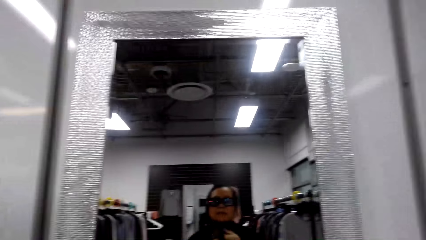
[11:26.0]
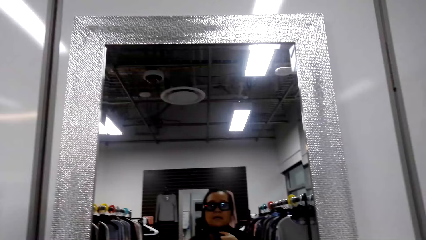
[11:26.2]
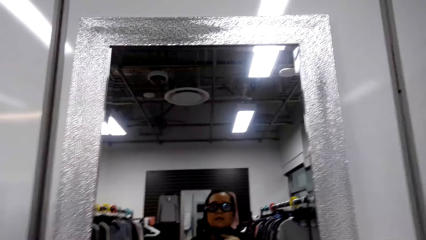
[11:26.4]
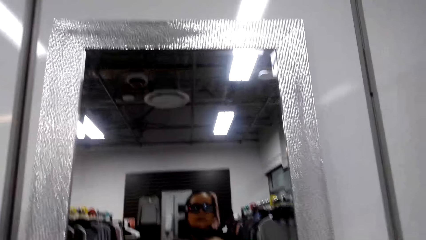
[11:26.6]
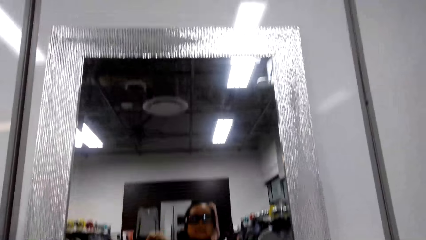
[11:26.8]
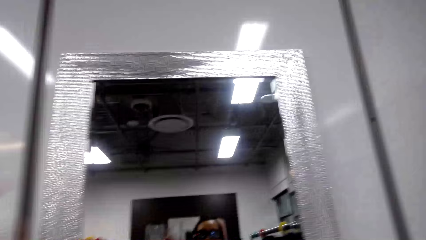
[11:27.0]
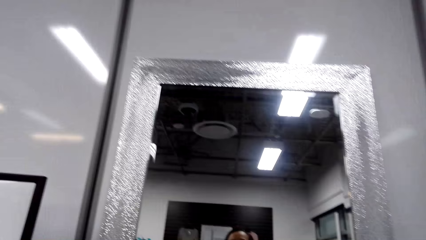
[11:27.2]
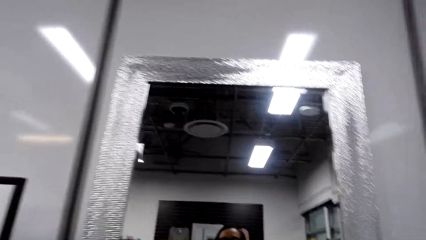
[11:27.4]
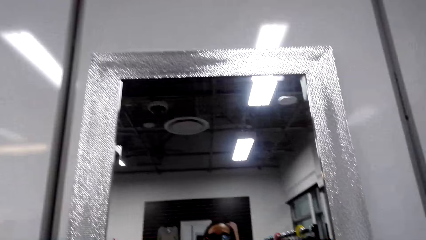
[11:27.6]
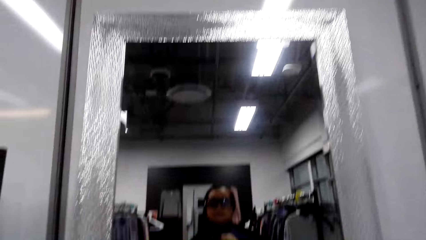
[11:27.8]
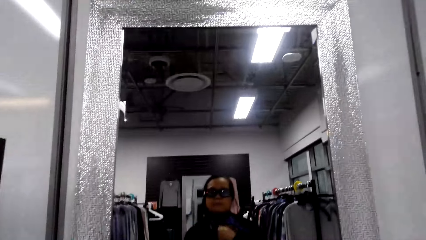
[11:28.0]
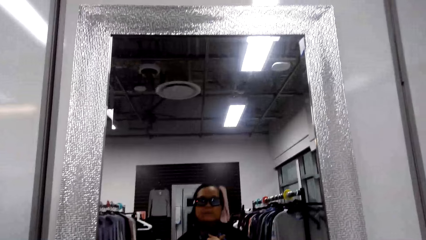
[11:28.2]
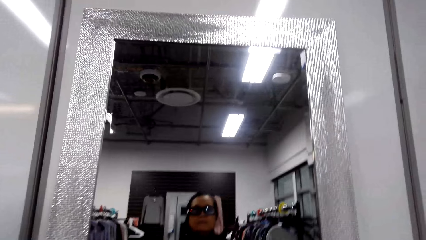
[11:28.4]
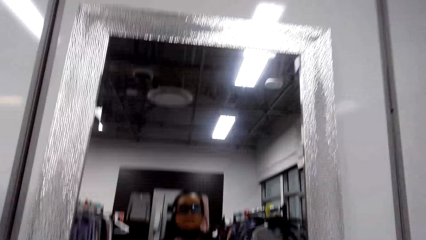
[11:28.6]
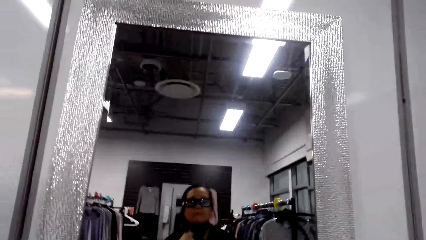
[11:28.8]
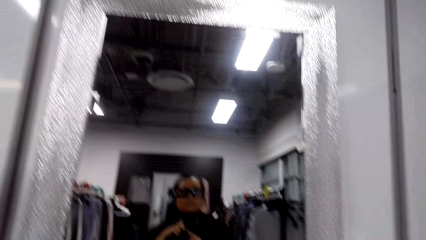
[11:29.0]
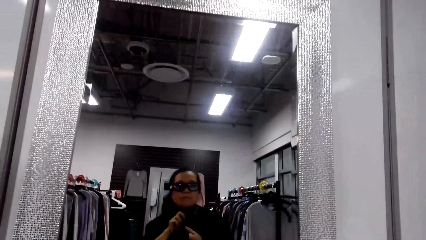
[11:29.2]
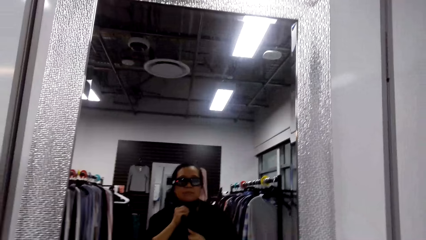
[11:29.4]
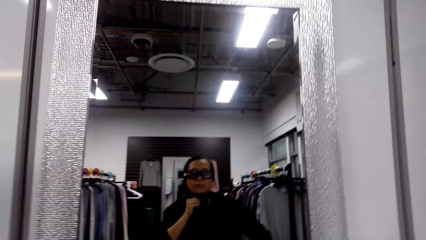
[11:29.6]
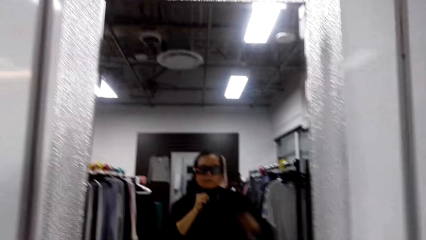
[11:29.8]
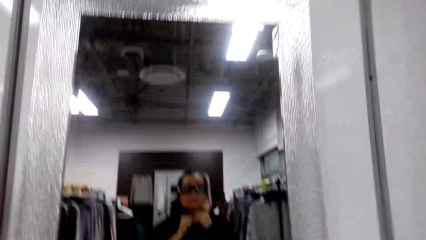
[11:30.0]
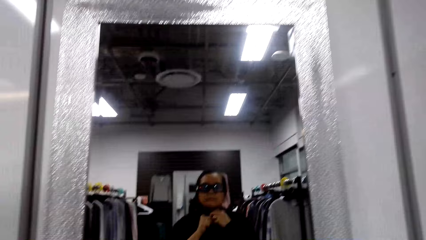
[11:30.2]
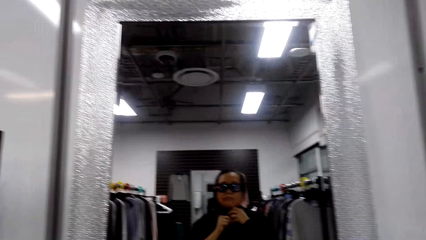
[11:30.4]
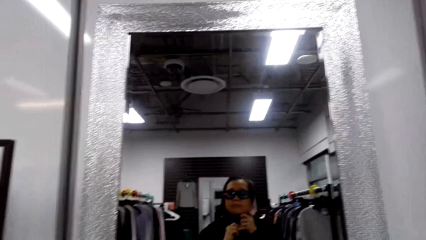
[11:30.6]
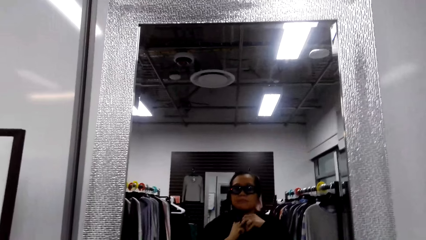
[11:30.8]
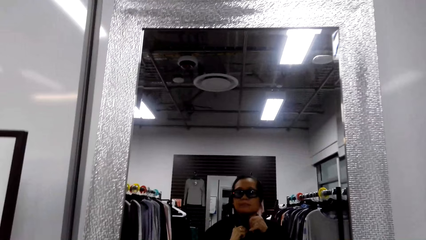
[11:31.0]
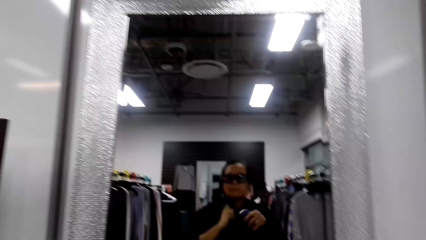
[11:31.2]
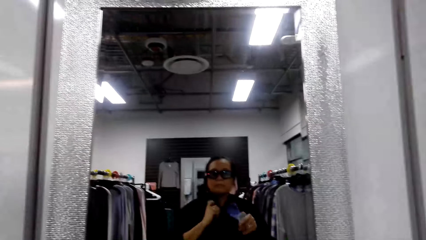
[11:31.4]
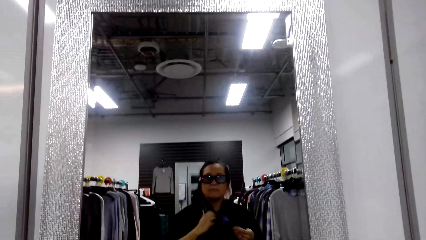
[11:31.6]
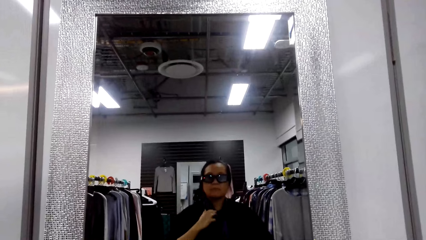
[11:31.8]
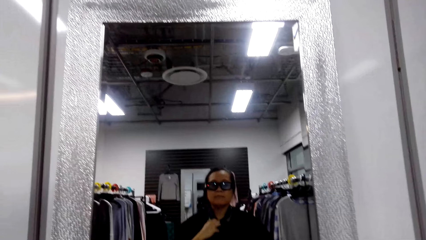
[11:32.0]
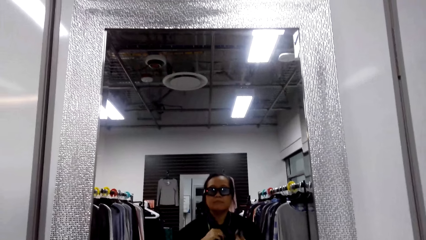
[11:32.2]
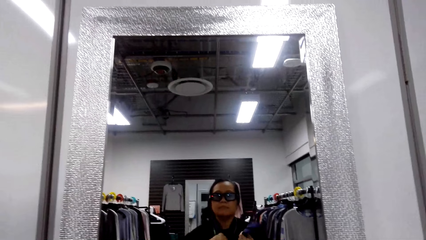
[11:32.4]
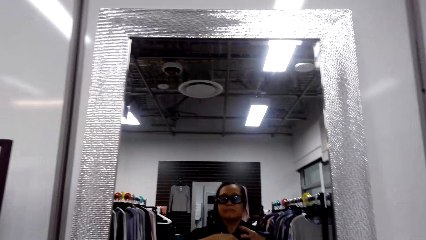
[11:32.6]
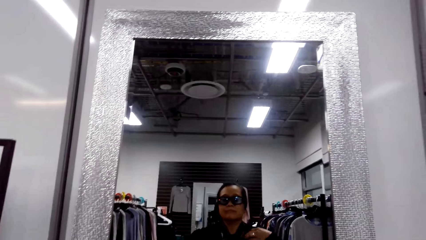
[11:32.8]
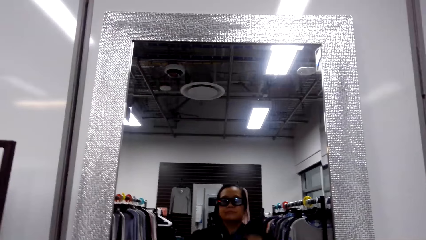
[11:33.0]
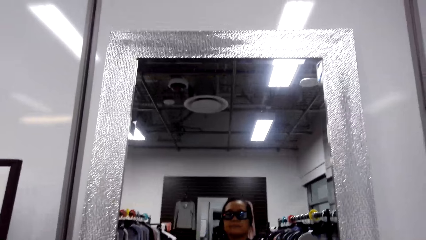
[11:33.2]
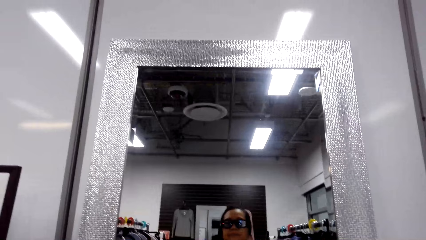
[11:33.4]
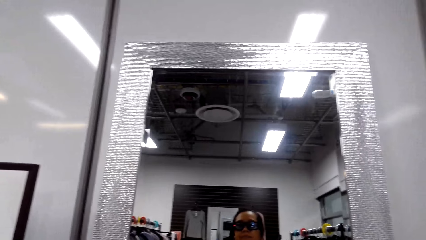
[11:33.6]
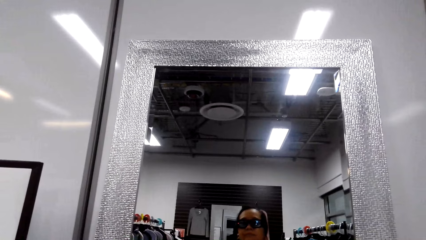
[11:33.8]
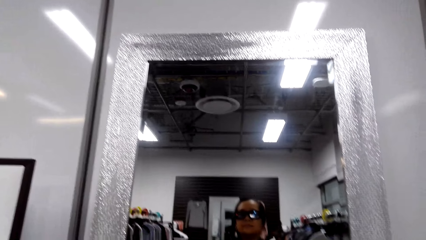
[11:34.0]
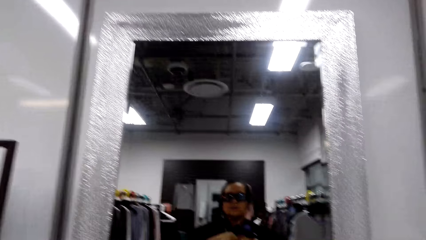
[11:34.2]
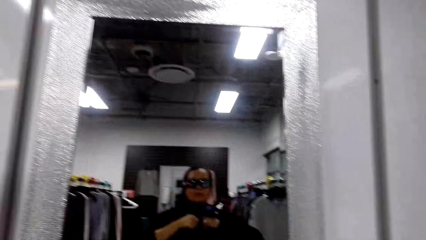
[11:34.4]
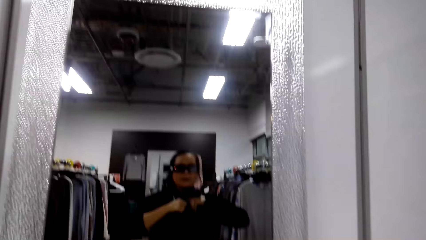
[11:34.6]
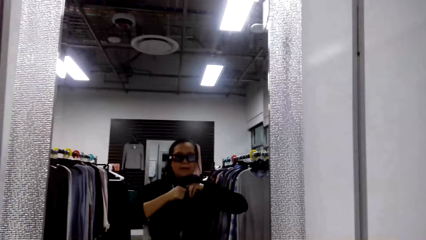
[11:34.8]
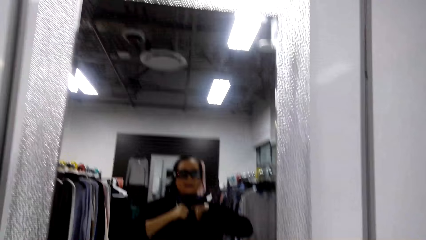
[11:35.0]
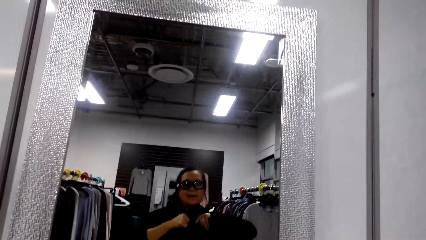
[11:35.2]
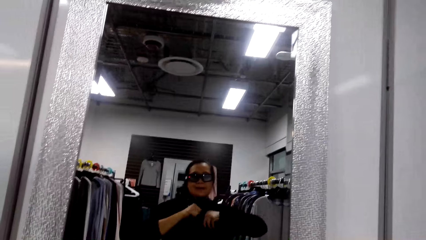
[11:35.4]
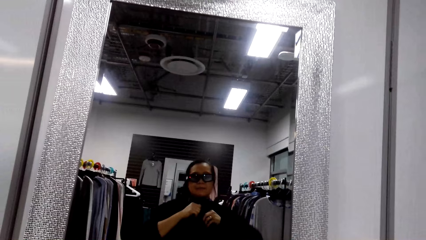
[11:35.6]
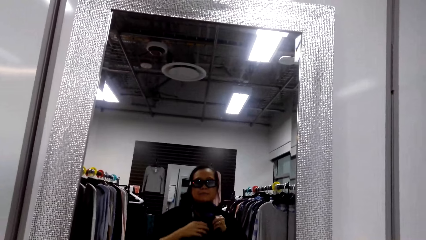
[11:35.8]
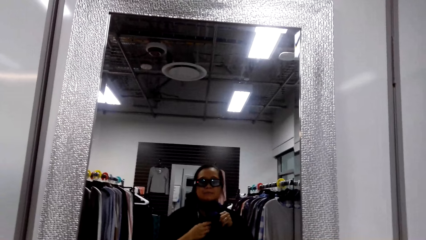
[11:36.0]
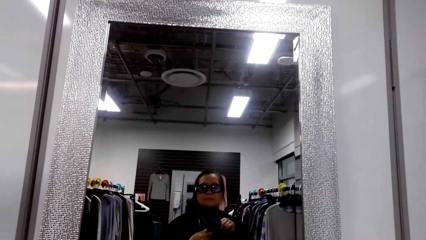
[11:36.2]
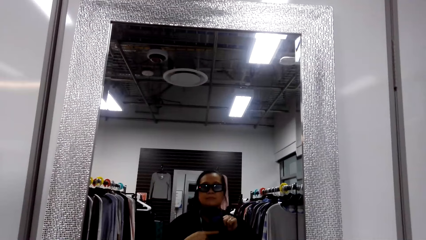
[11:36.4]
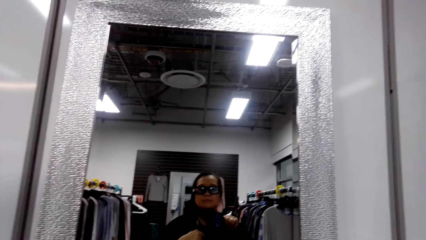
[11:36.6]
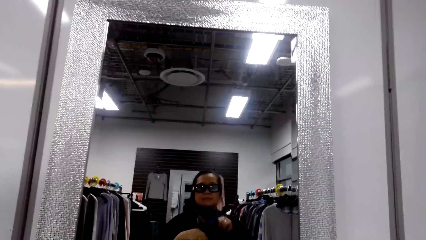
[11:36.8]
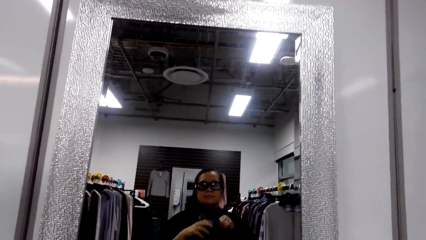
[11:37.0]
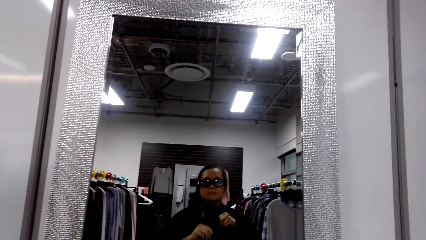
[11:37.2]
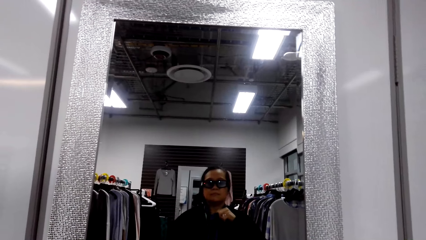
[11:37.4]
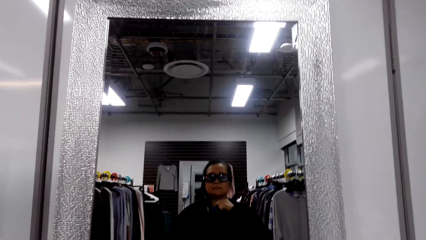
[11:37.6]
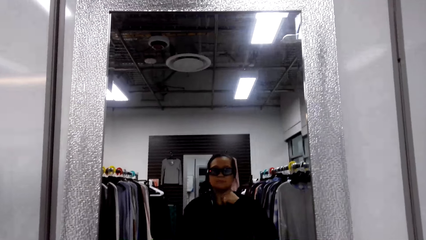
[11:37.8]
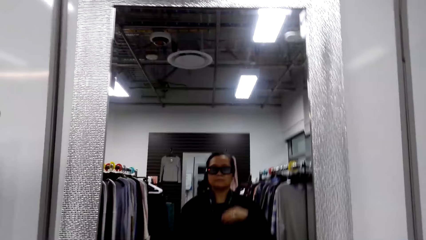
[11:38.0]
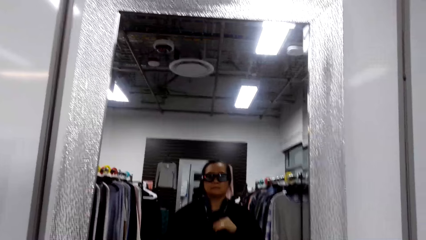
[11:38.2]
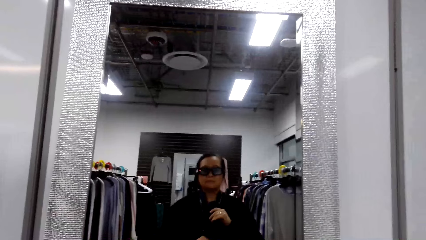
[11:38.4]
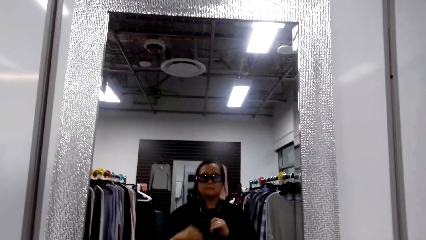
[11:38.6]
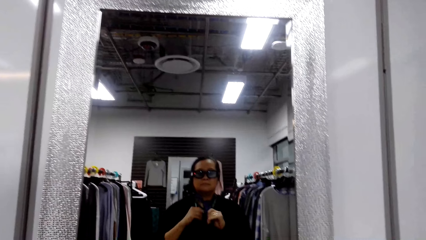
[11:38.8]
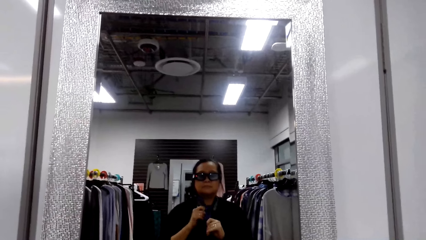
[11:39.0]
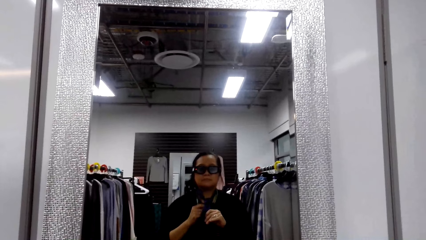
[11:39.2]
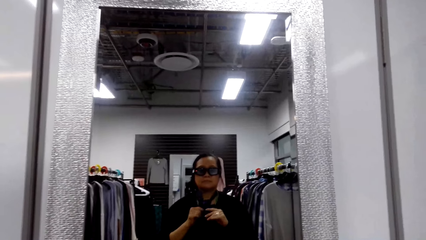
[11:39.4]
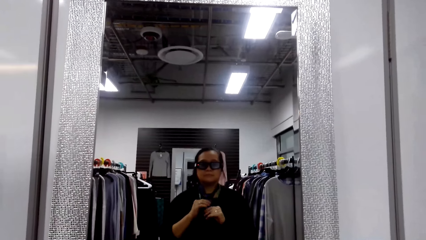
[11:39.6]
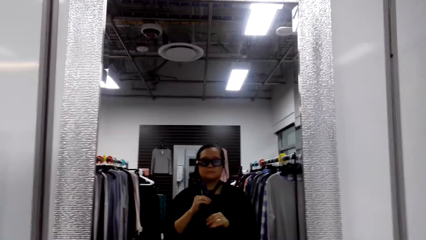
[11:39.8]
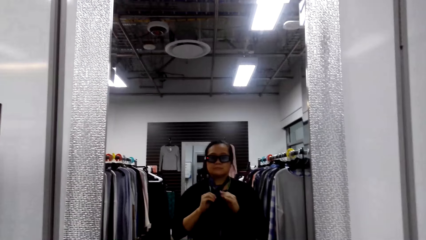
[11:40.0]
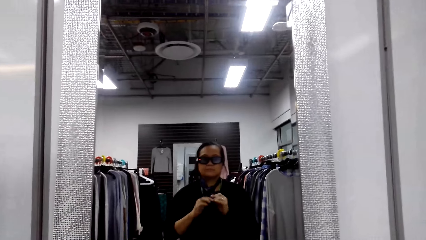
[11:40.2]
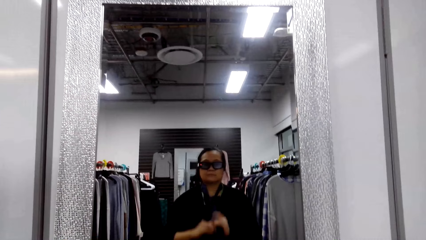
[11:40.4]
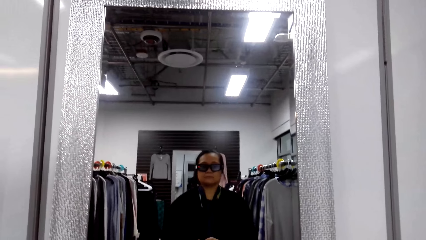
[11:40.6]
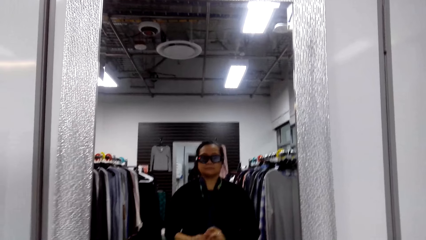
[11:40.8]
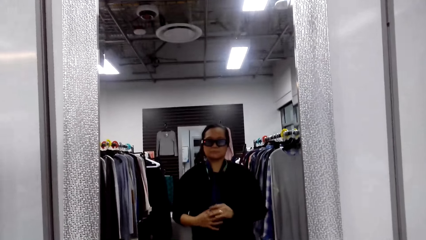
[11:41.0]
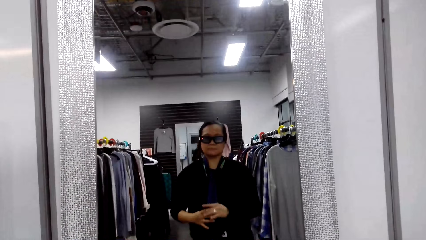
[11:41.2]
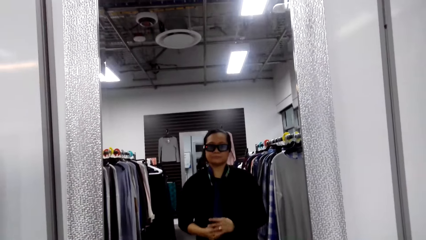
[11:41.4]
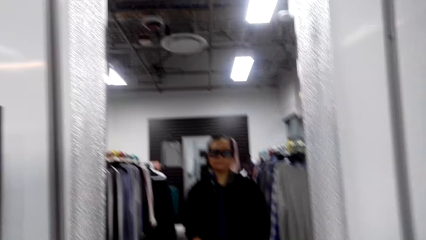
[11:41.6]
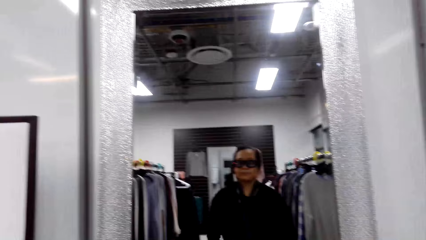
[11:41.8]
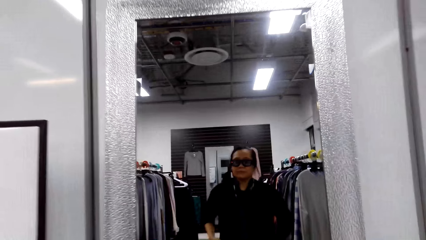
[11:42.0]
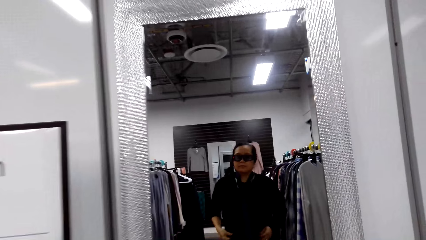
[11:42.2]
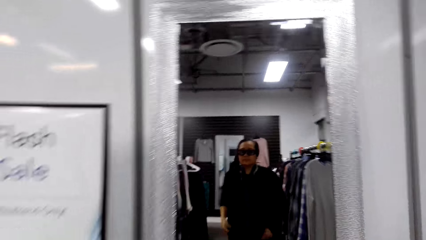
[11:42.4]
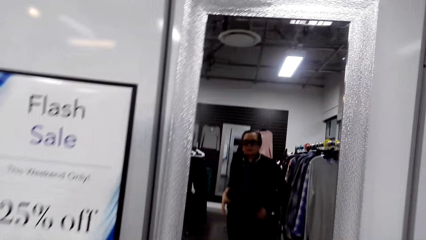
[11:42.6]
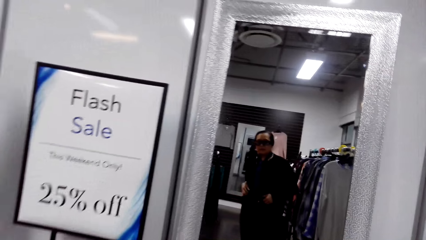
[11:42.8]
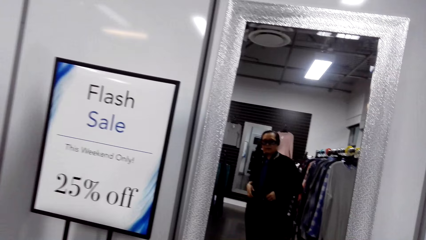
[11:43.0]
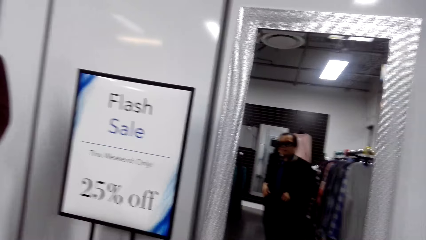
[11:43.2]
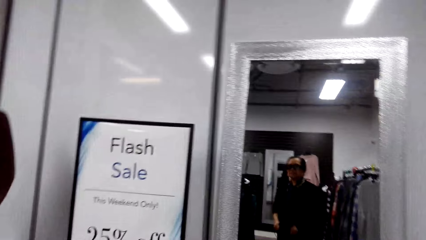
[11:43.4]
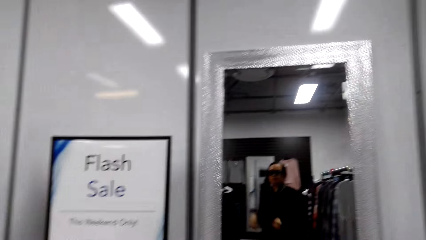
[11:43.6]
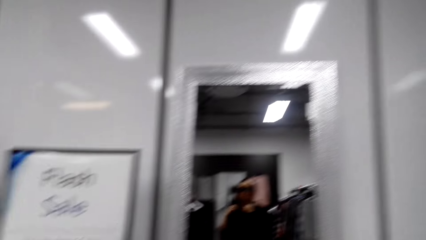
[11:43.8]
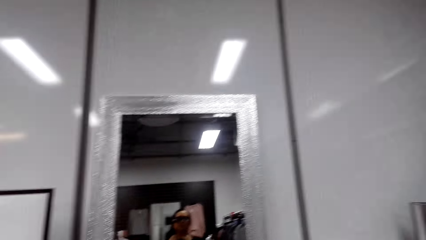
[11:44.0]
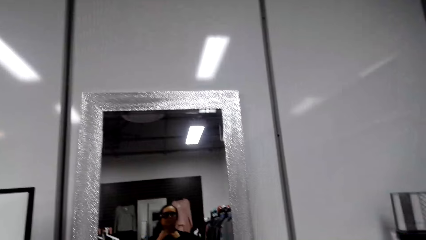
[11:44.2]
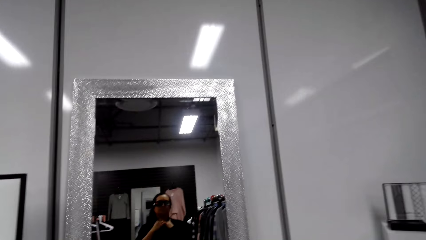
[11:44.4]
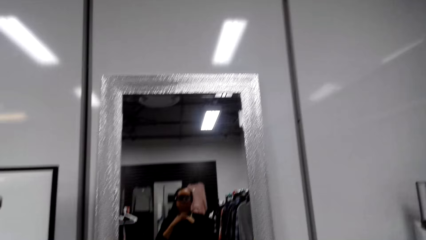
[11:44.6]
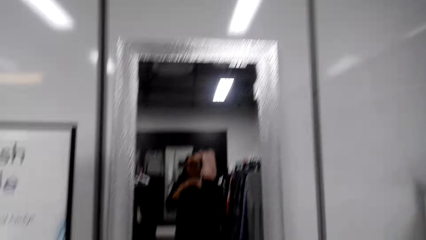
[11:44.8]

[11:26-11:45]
A woman talks. The woman ties her scarf. The woman sings. The woman moves her hands.
